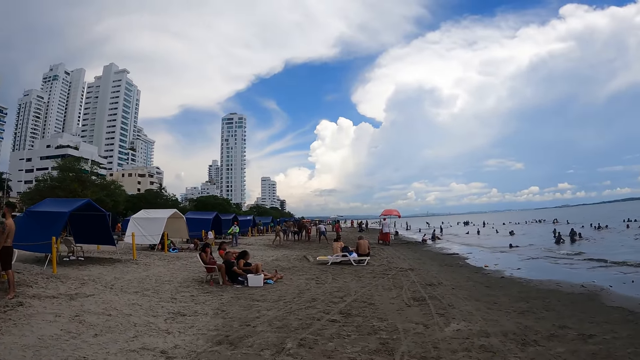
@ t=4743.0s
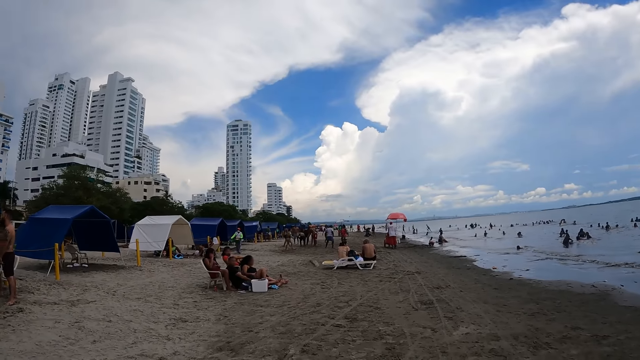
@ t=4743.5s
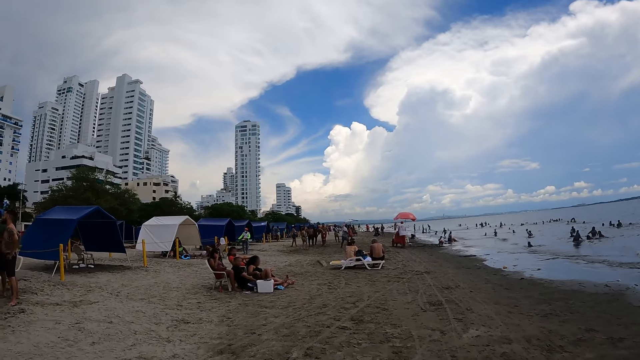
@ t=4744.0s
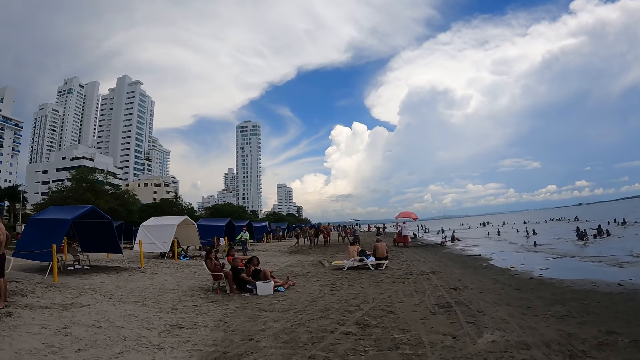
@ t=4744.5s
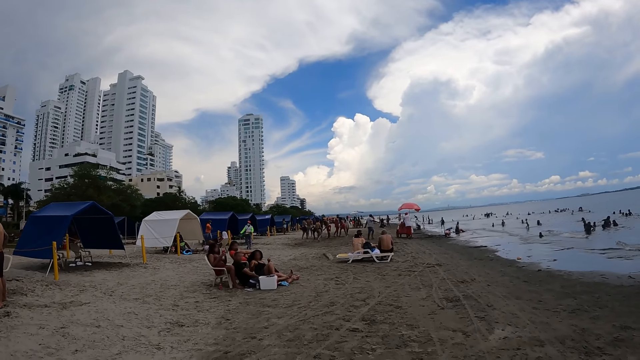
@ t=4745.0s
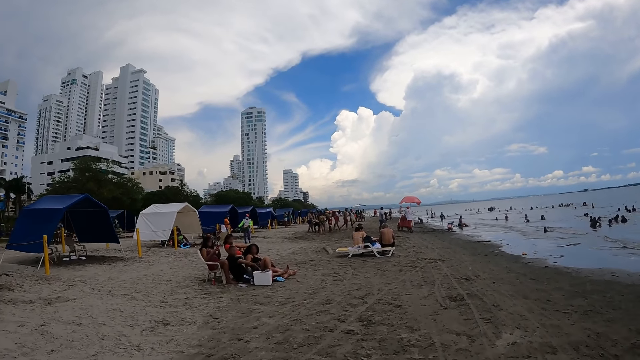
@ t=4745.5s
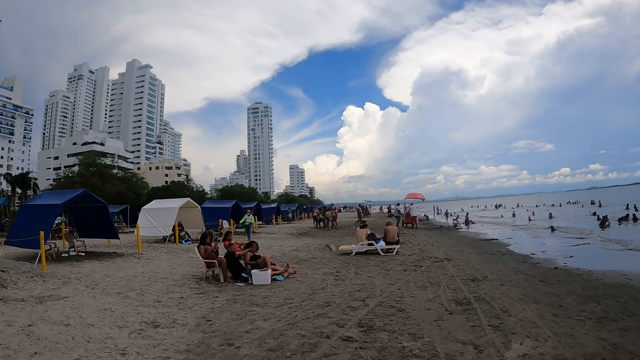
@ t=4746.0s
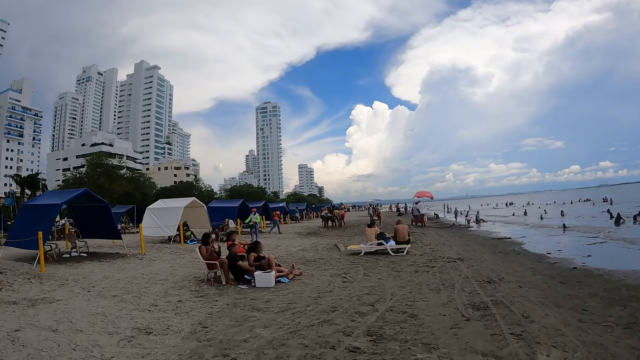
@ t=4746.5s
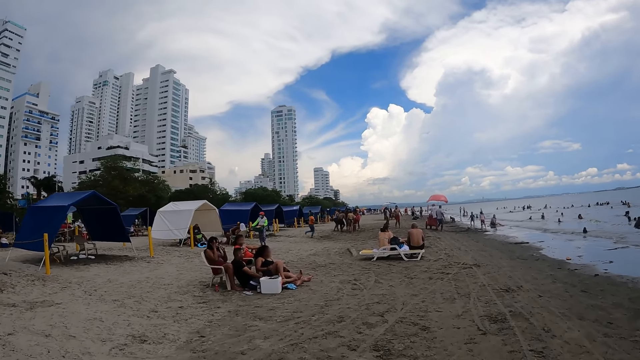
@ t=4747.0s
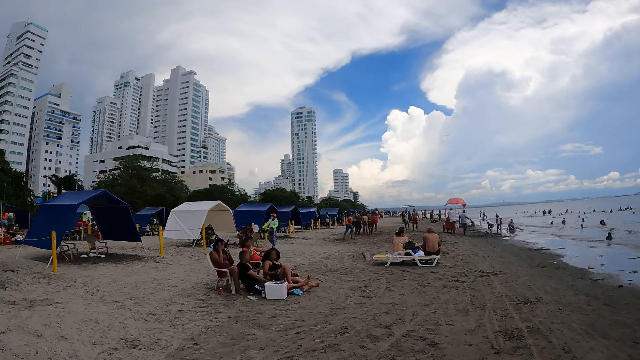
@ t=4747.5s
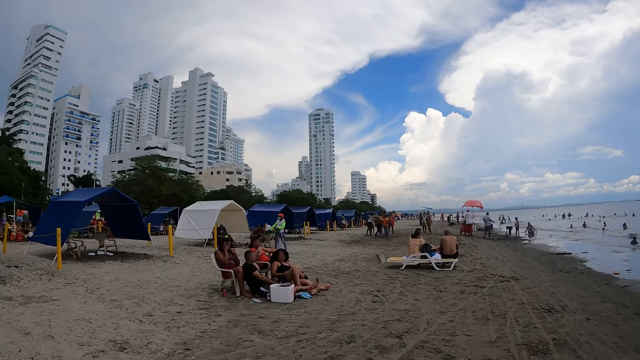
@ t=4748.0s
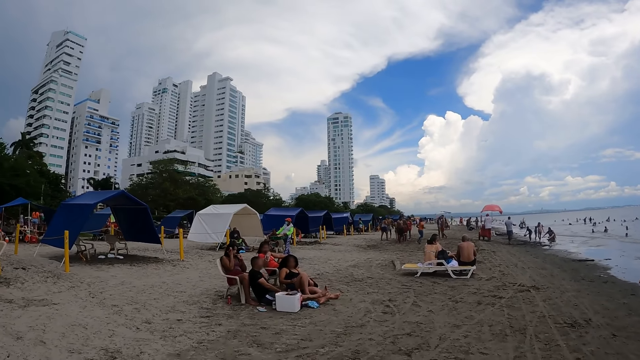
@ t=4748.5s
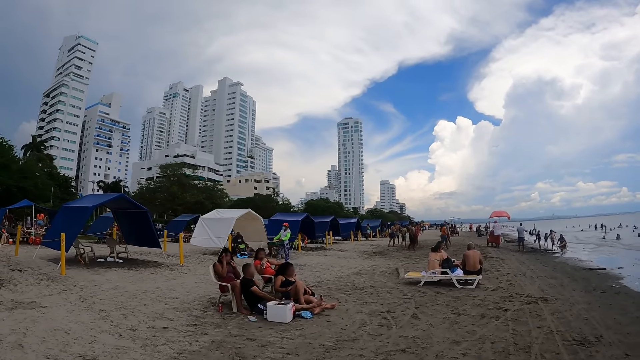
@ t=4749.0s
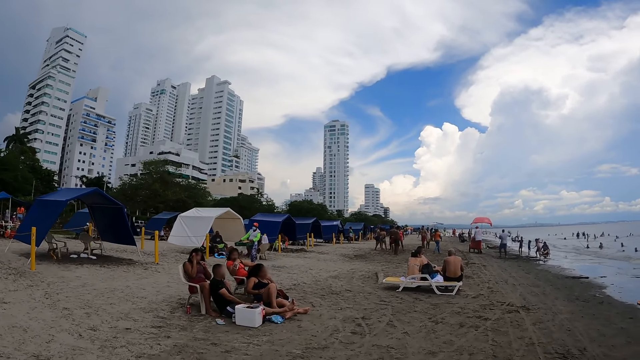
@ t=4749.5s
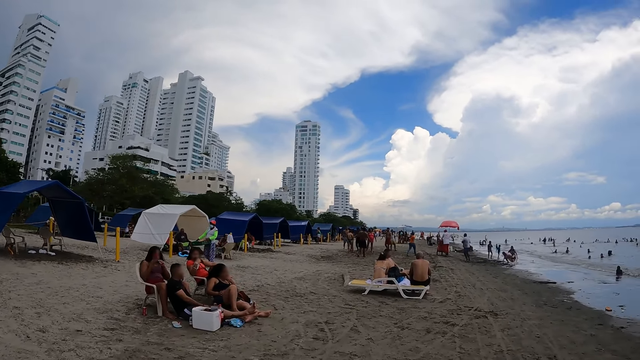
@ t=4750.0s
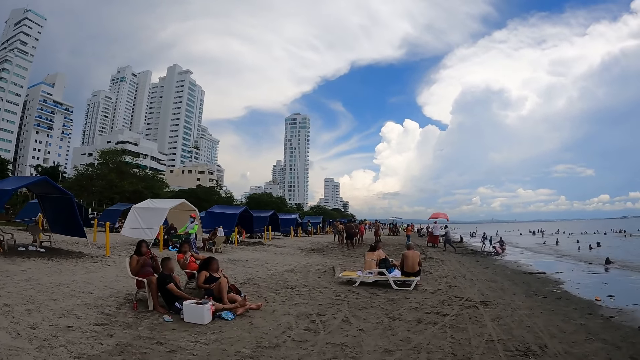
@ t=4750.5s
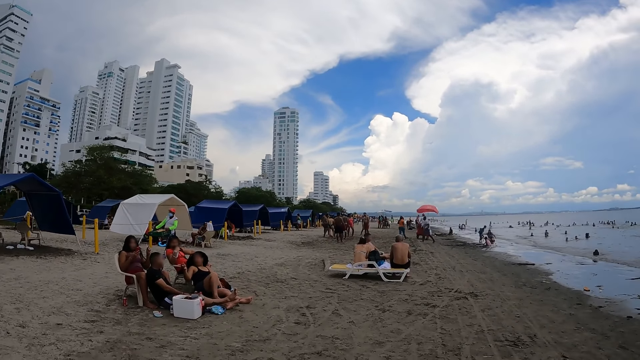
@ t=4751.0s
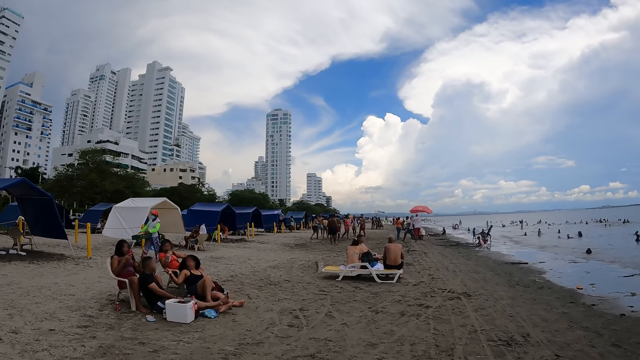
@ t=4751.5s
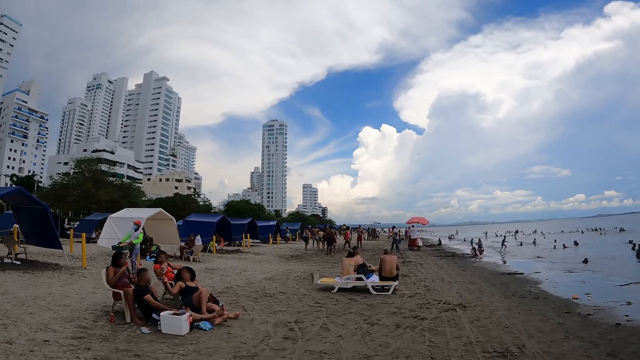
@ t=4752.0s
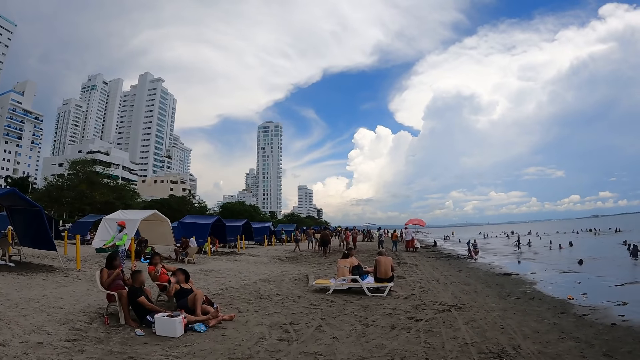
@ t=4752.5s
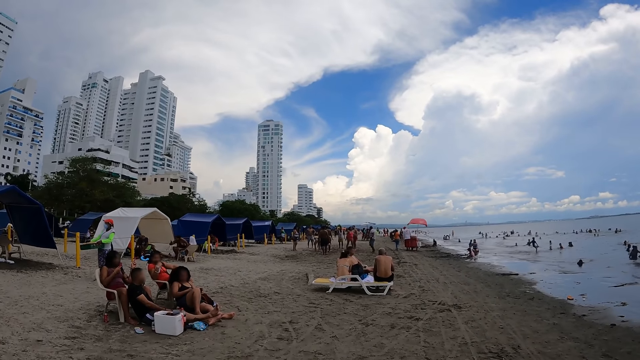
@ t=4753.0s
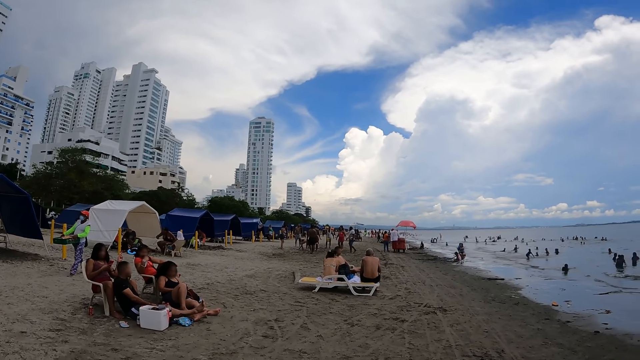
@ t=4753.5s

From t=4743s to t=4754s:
The camera wearer walks on the beach.

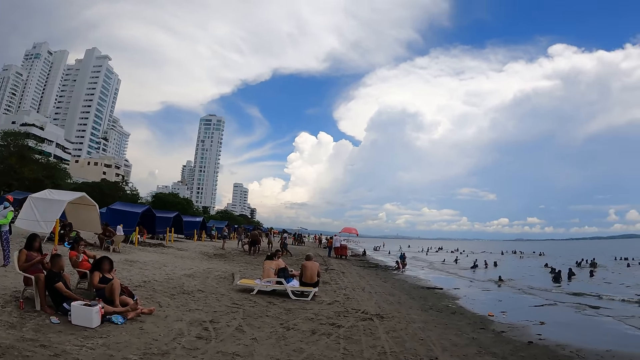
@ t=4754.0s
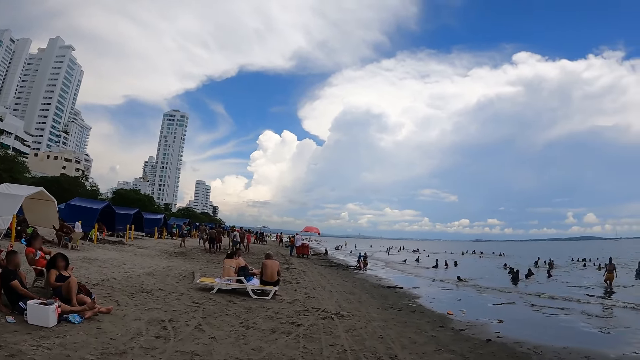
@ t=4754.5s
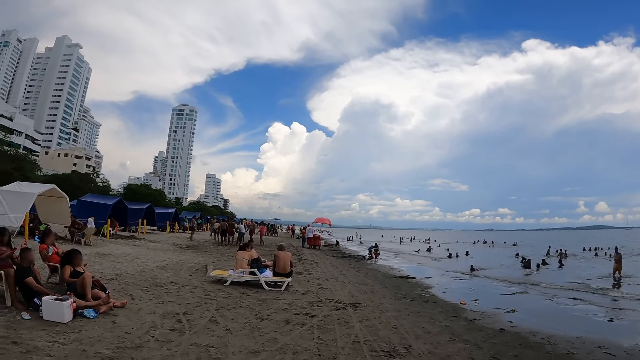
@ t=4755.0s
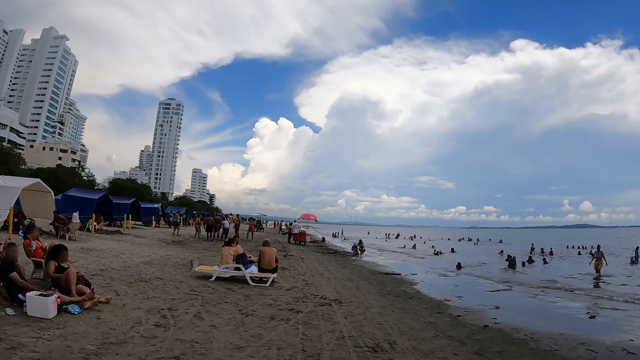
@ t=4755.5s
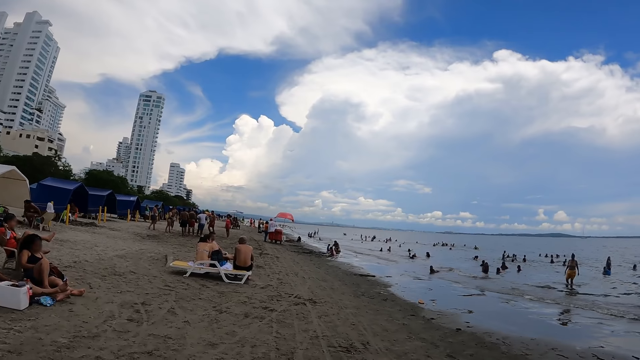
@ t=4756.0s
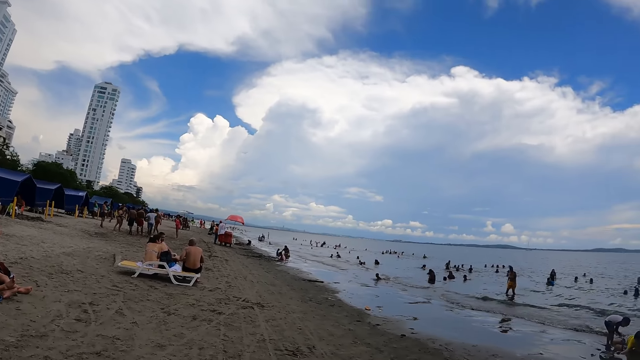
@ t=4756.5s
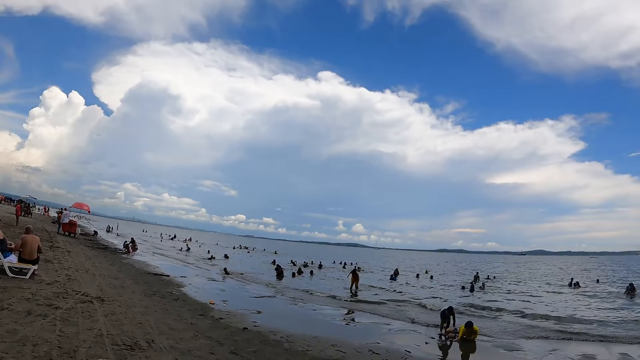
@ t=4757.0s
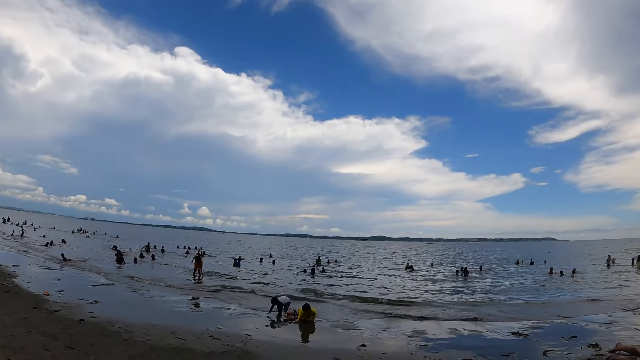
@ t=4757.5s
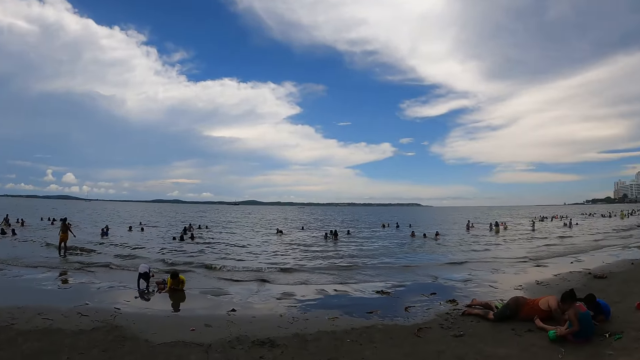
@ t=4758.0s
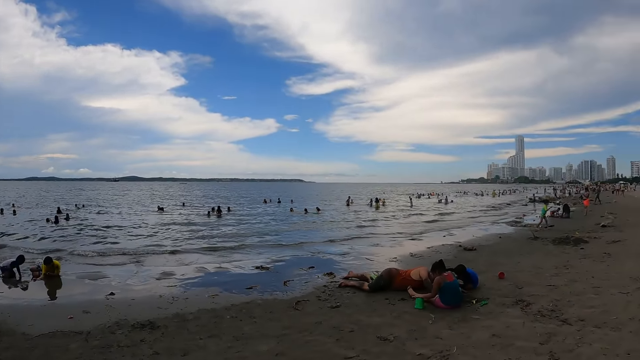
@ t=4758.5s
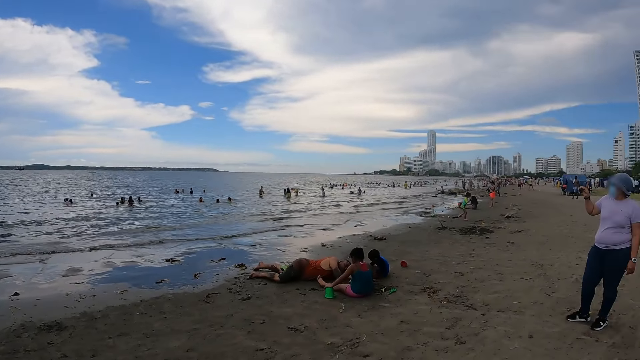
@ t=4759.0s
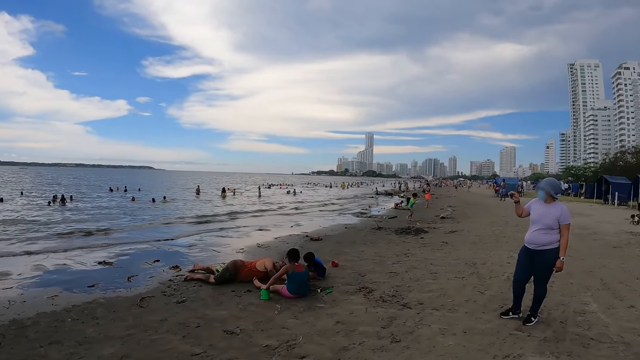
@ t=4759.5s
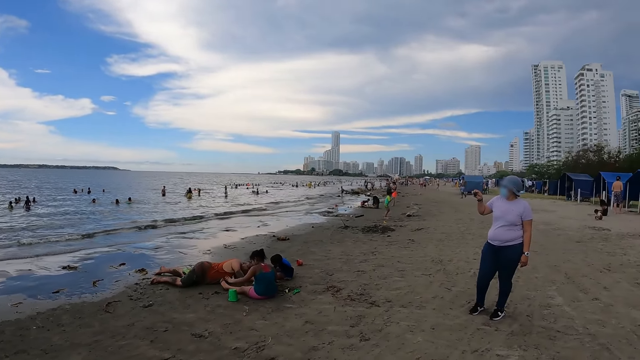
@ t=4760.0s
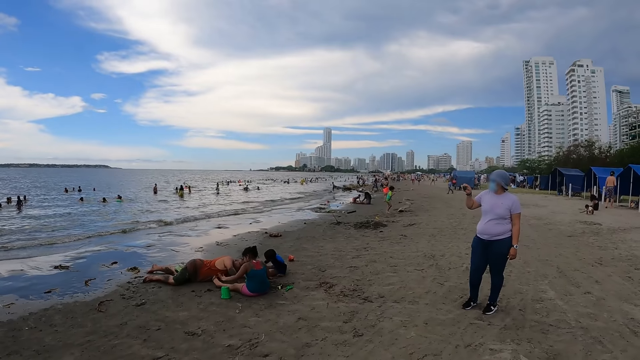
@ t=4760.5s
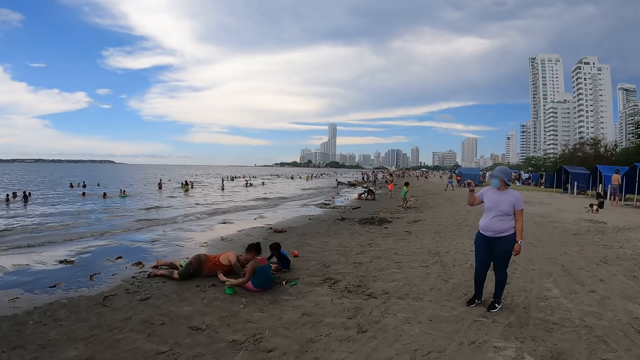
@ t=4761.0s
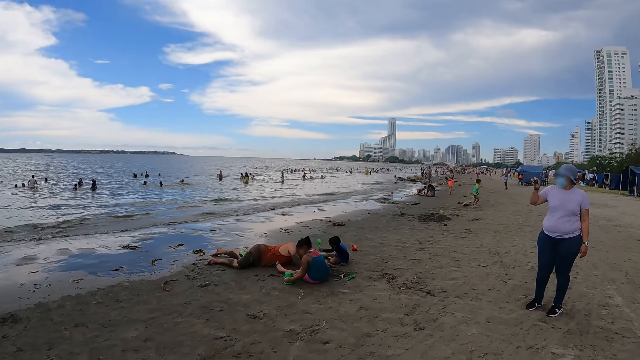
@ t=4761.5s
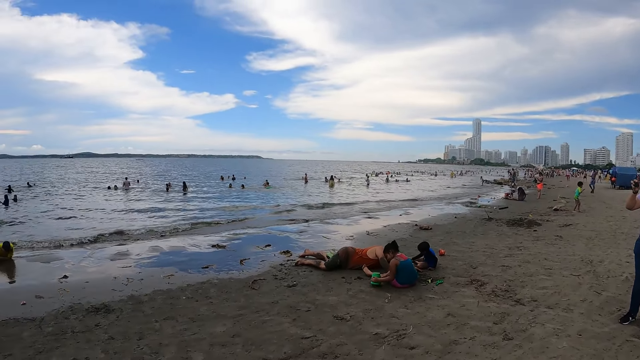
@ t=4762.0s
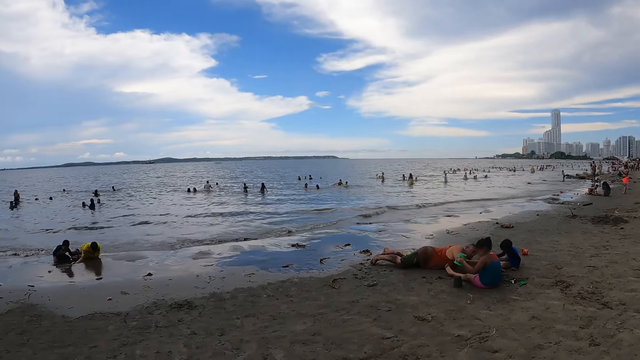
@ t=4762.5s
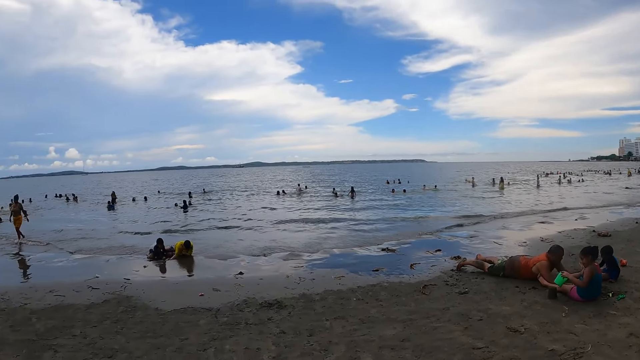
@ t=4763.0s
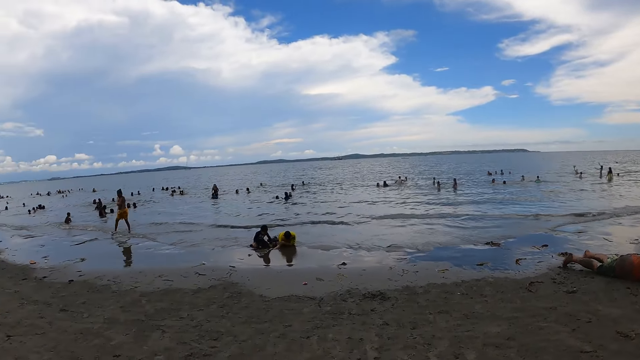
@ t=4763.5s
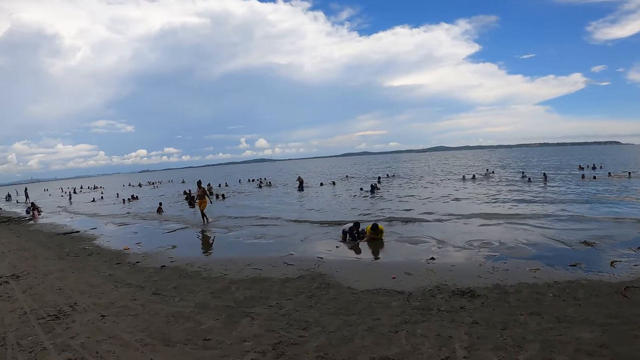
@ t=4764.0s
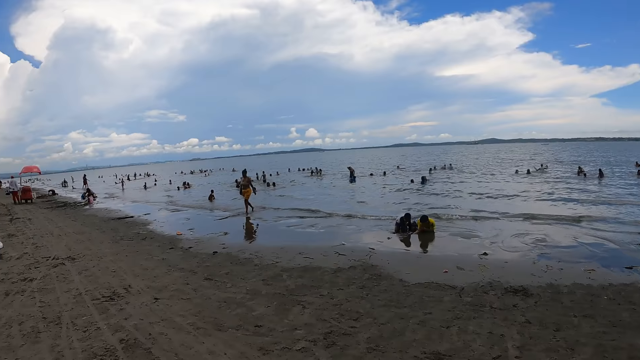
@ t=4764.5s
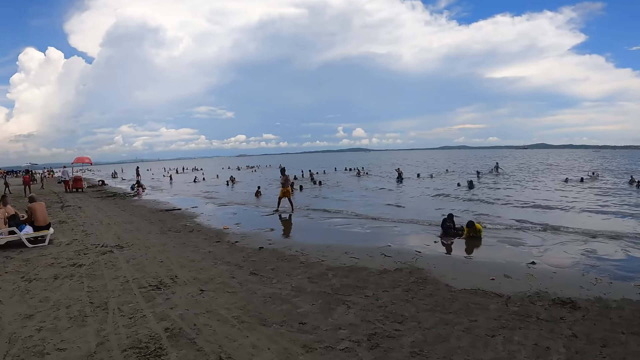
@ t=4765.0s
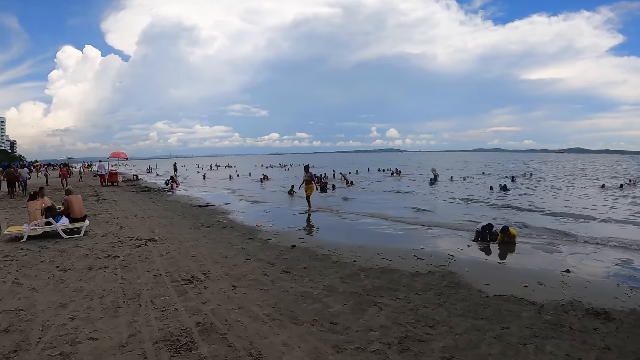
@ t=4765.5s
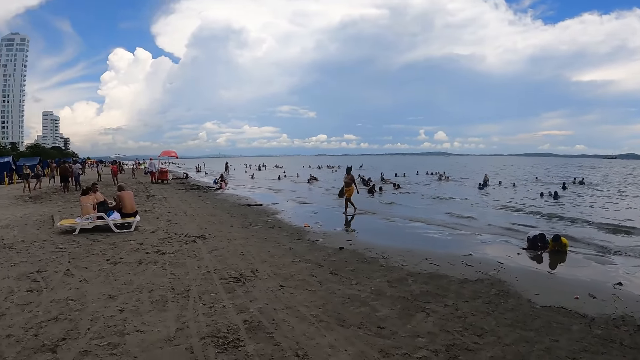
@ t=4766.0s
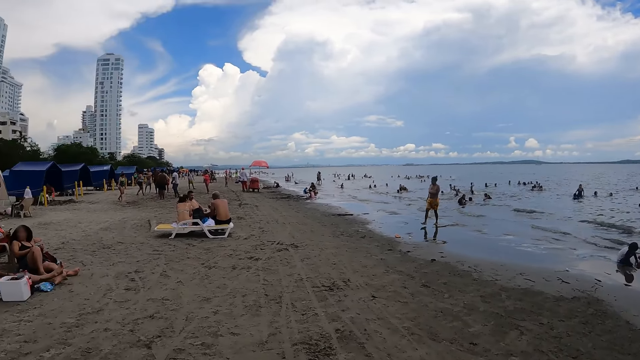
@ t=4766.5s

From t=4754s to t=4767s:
The camera wearer looks around. A person takes the photo.
